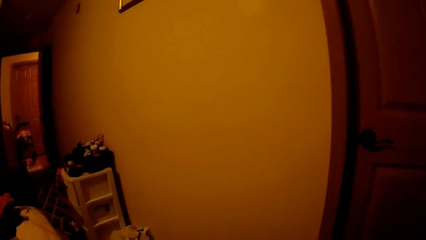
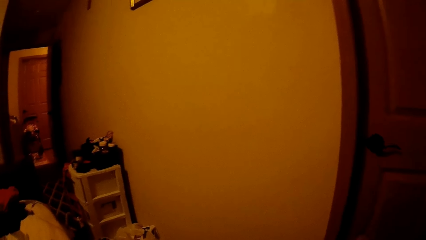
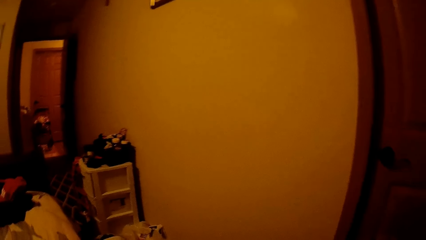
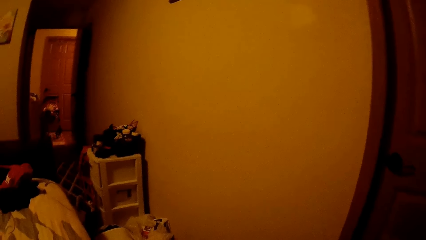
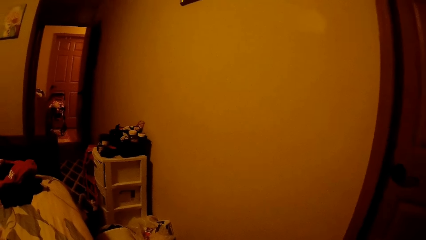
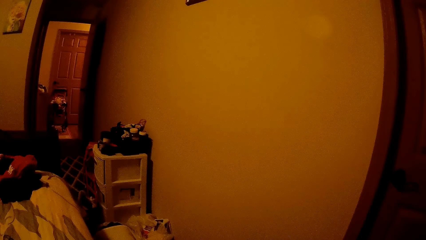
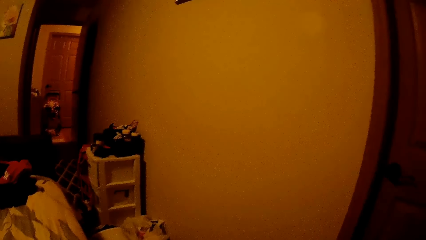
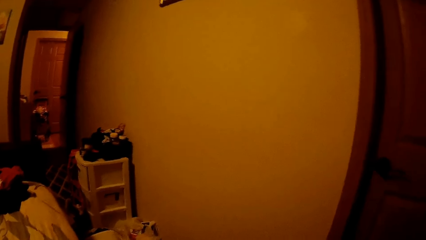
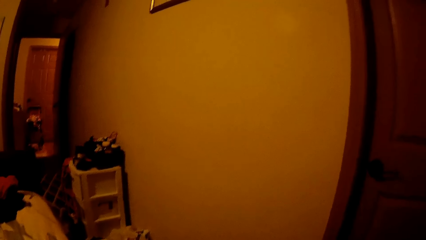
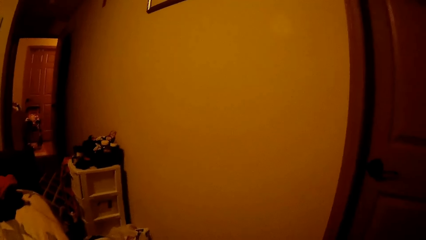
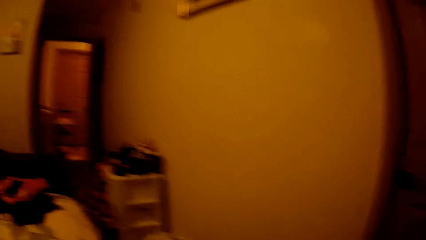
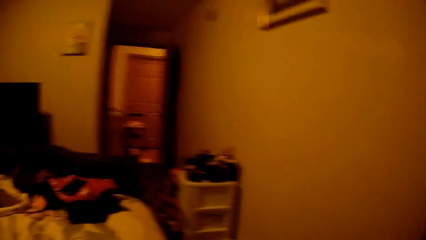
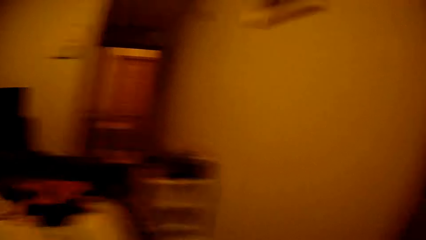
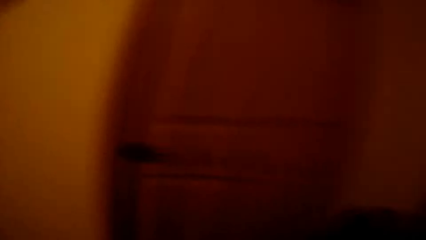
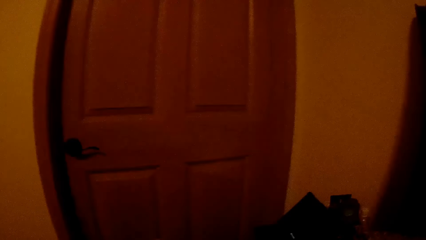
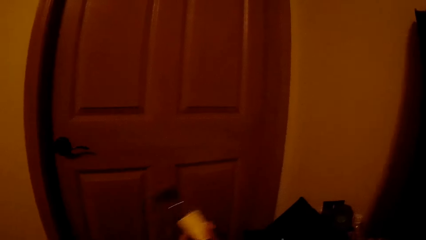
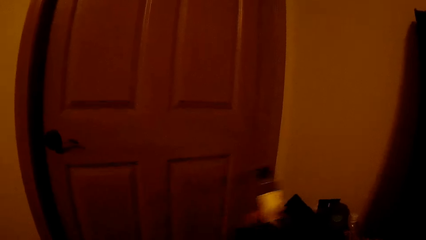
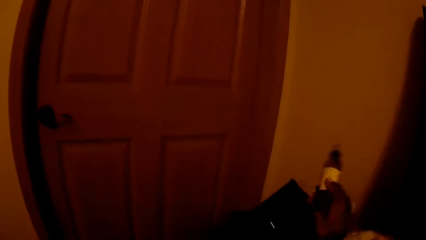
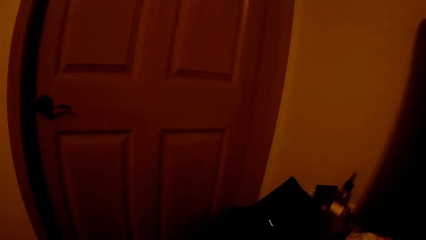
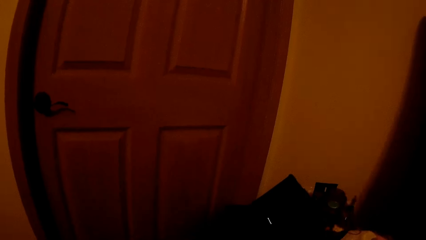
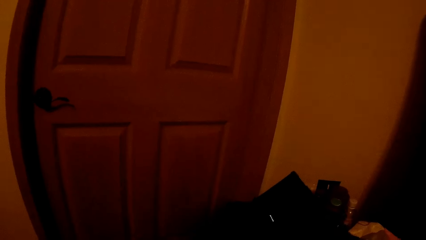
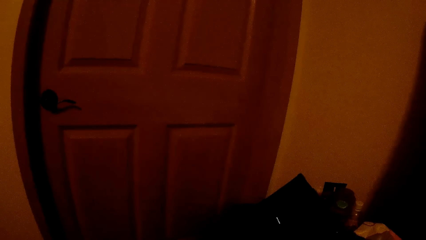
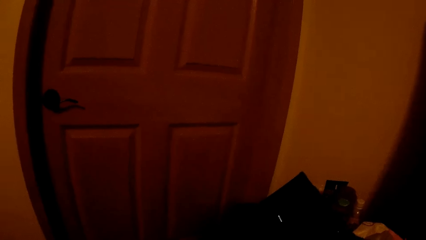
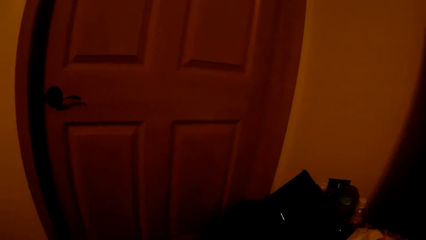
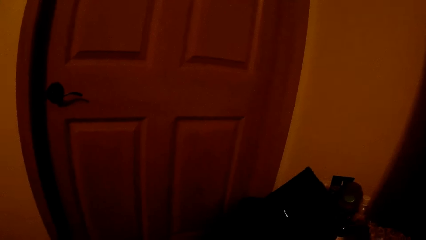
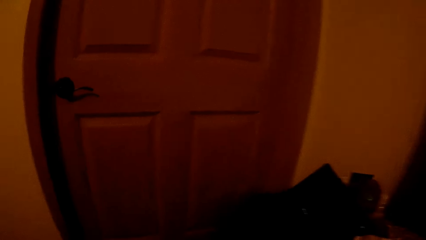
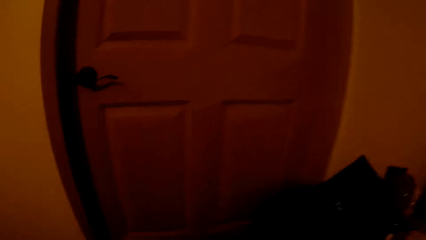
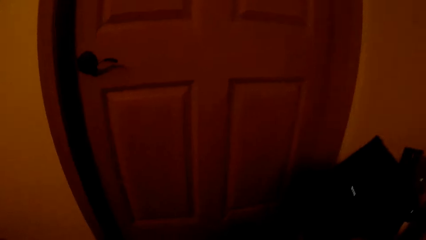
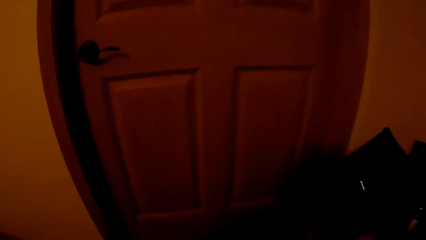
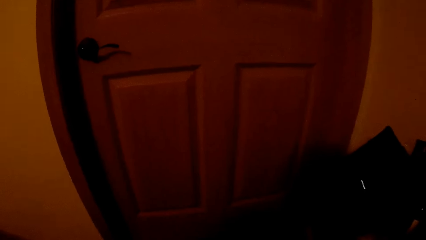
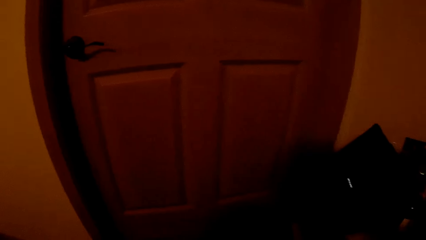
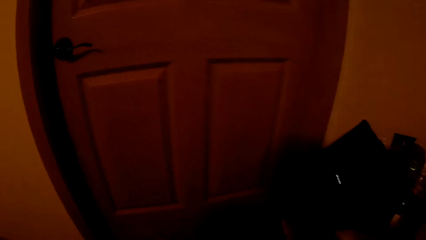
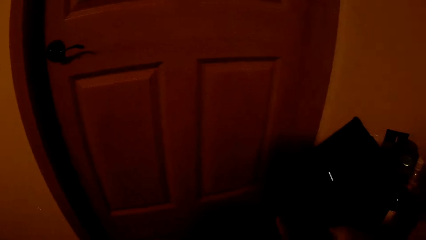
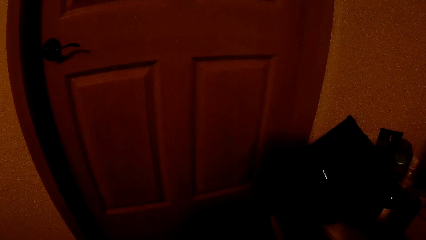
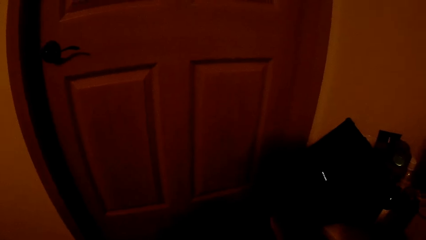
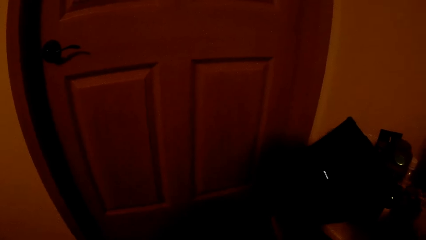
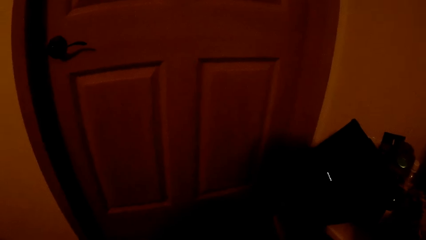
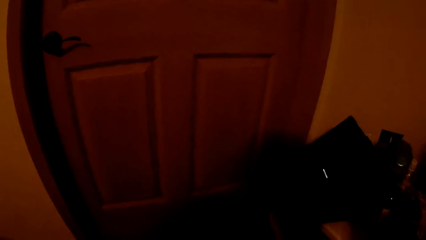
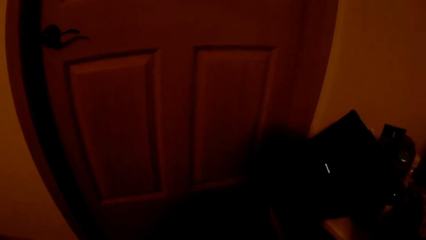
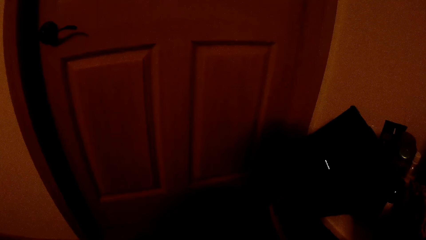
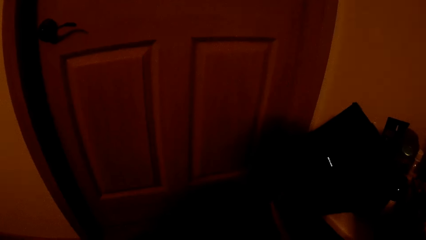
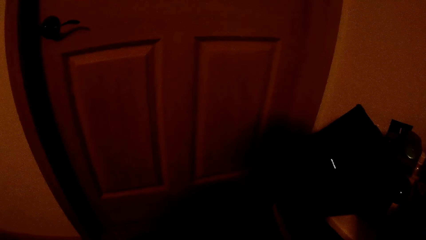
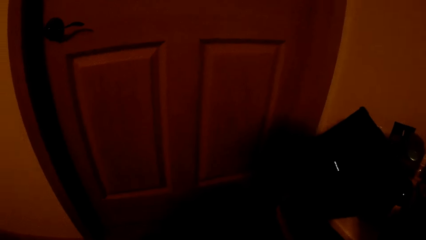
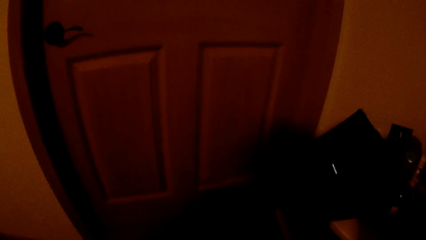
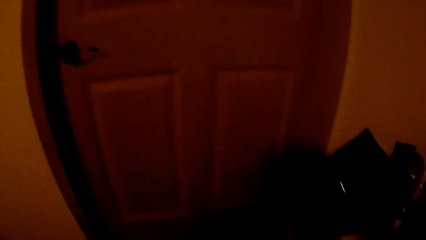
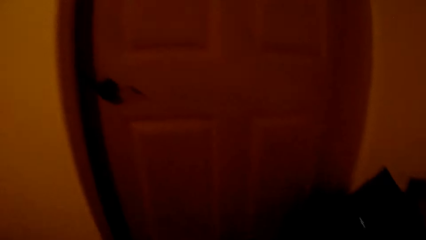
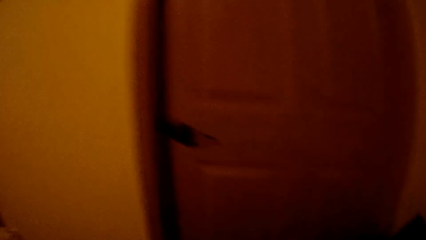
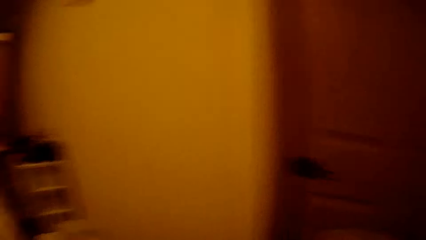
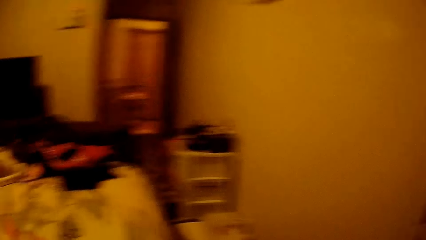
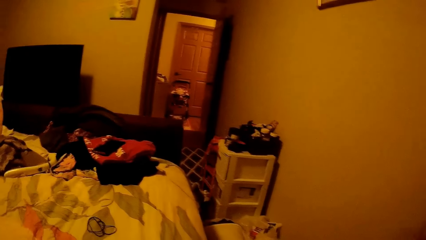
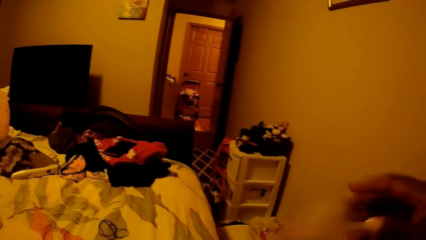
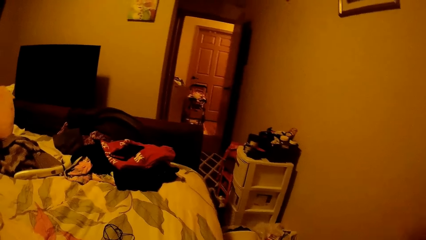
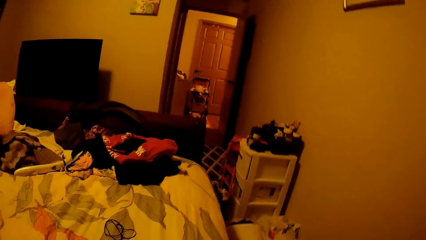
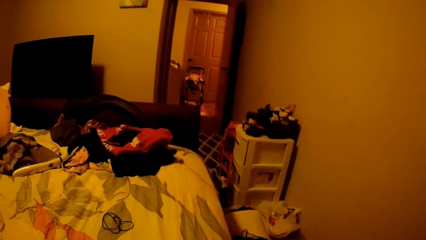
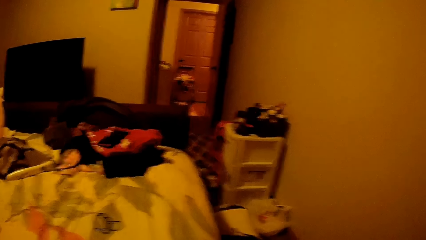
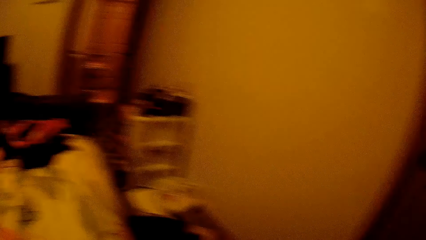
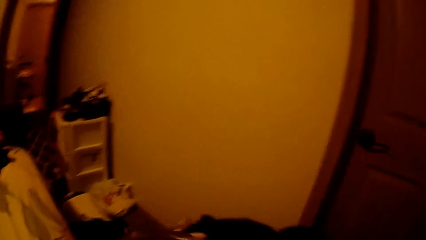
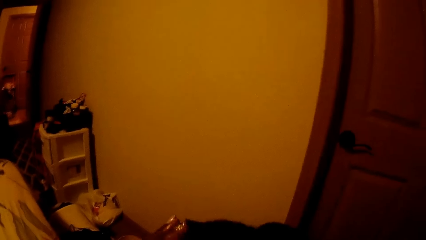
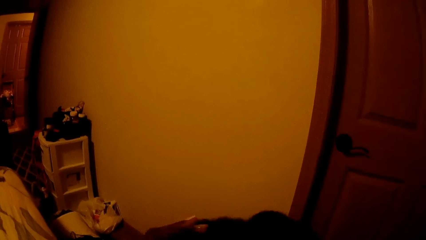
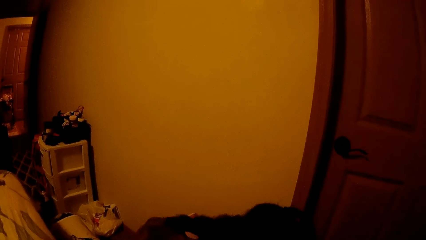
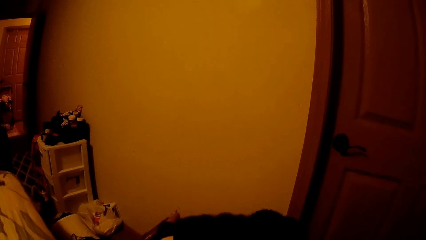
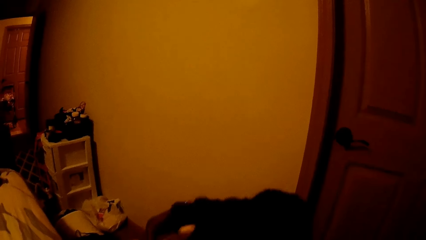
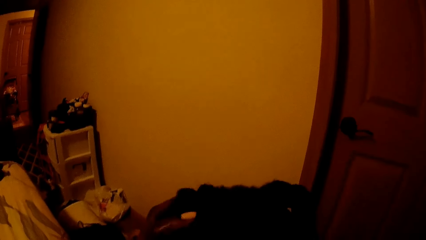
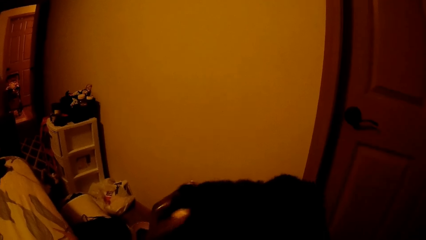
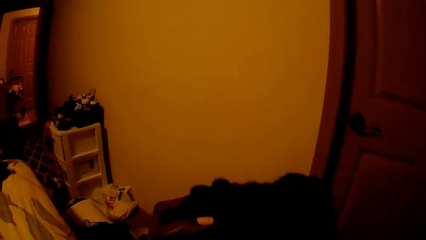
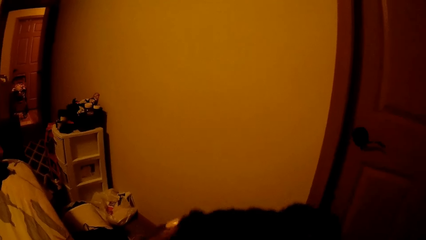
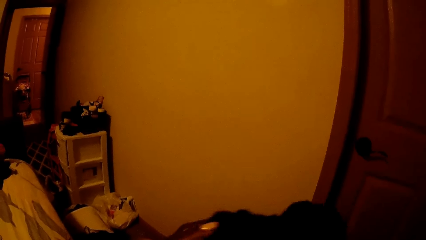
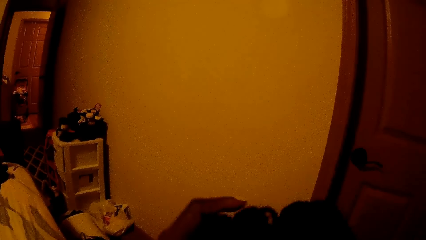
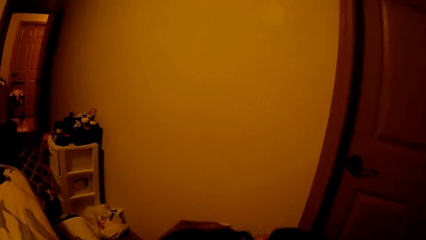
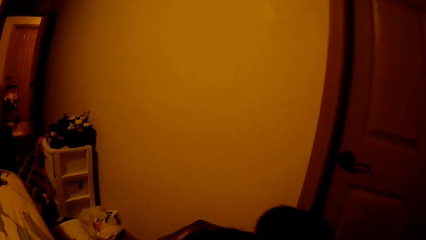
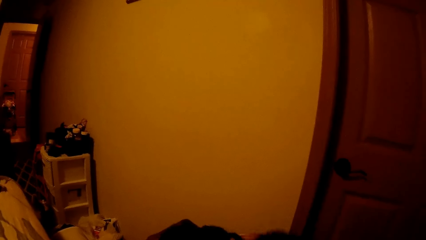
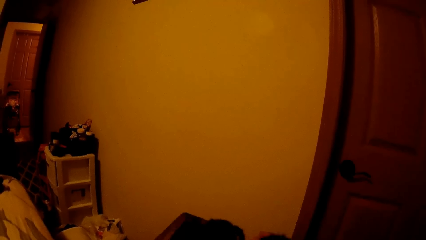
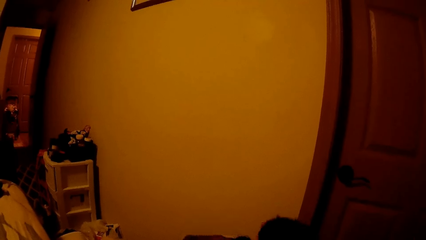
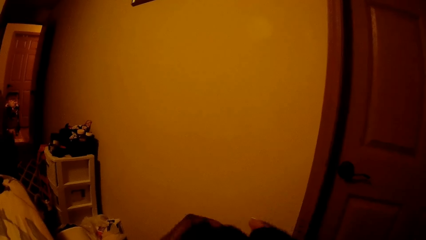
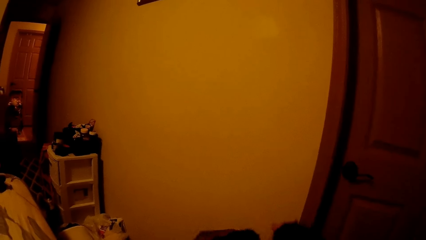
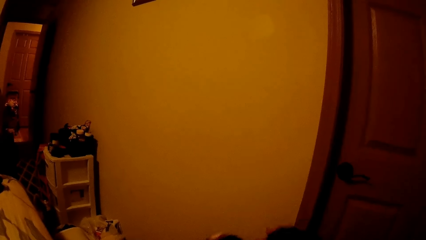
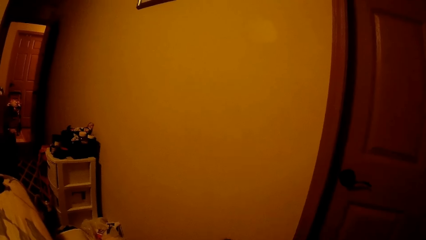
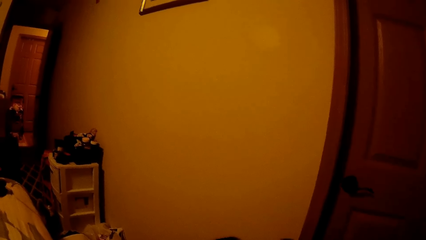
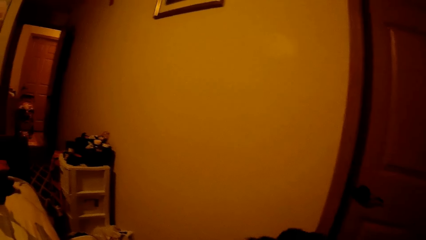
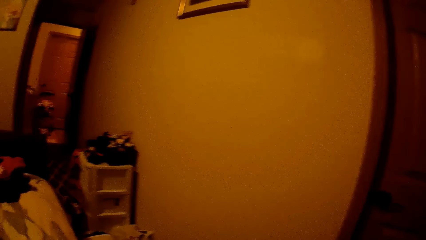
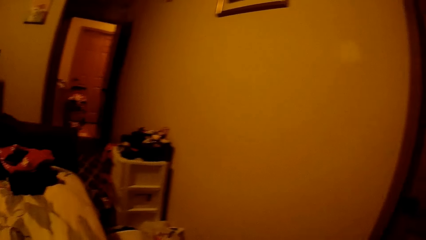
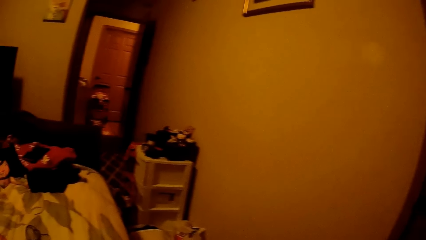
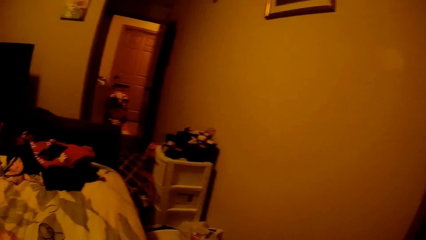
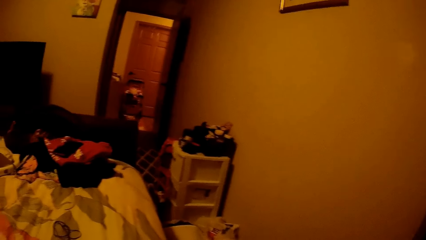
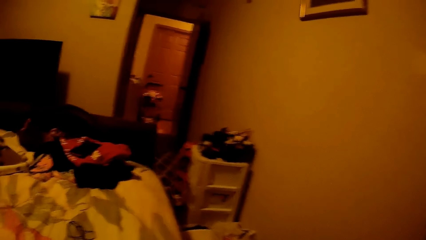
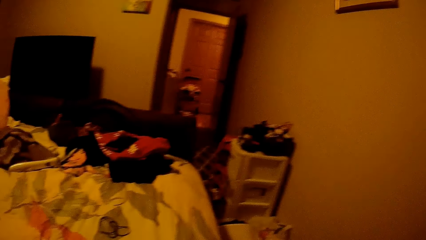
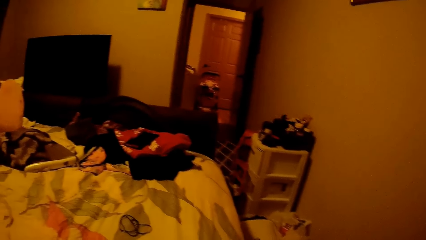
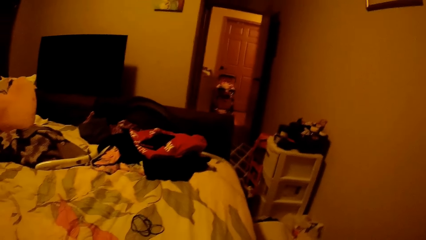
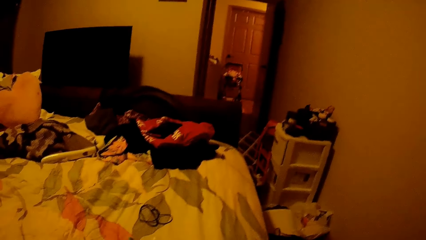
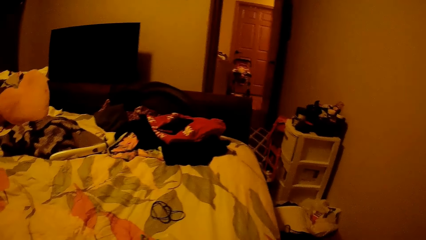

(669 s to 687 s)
The camera wearer places the ointment on a cabinet beside the bed with her left hand. She rubs the ointment on the kid's hair with her hands. She looks around.
